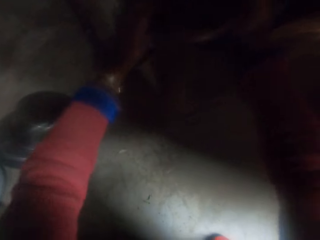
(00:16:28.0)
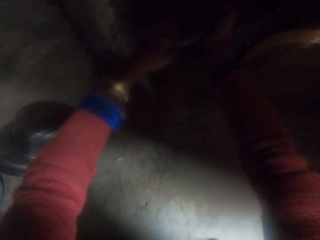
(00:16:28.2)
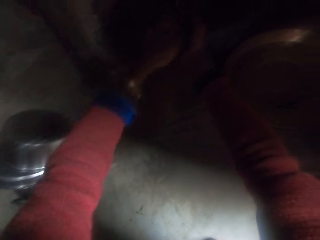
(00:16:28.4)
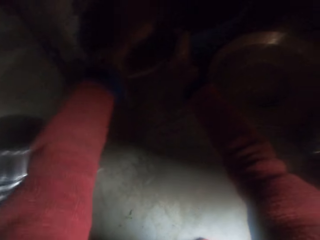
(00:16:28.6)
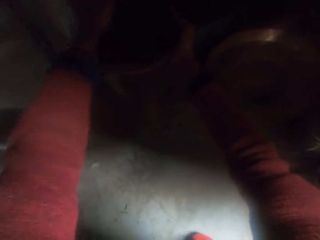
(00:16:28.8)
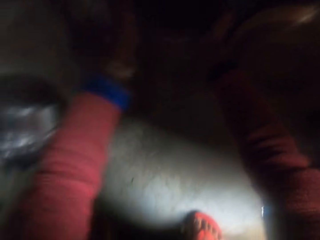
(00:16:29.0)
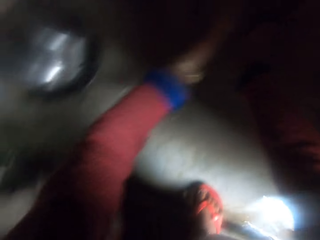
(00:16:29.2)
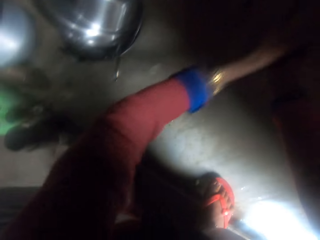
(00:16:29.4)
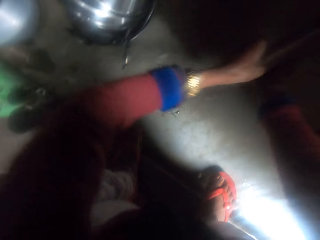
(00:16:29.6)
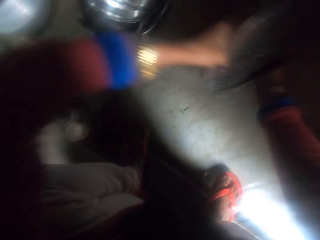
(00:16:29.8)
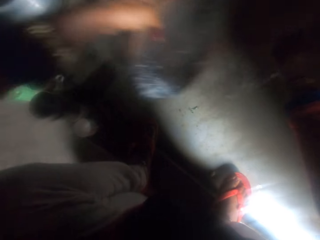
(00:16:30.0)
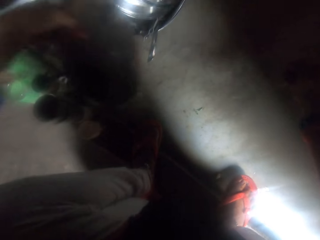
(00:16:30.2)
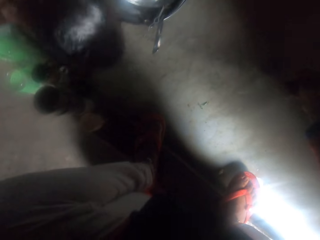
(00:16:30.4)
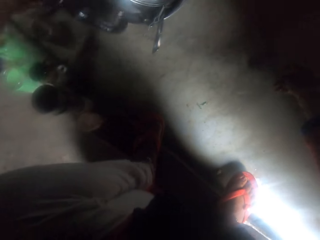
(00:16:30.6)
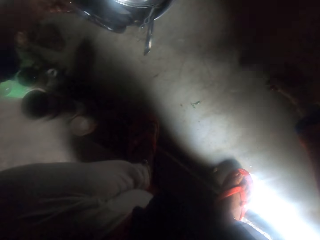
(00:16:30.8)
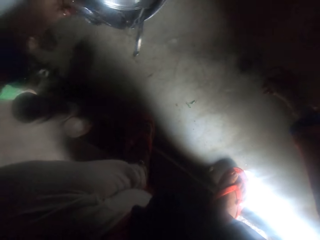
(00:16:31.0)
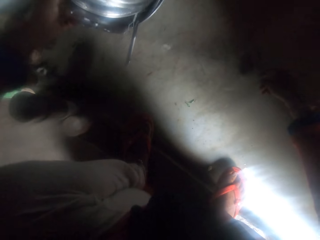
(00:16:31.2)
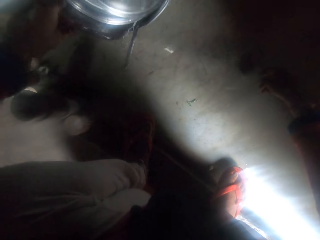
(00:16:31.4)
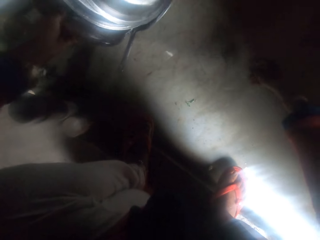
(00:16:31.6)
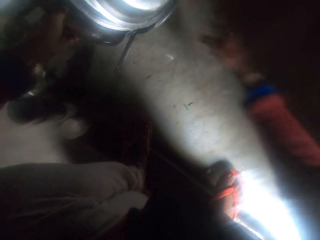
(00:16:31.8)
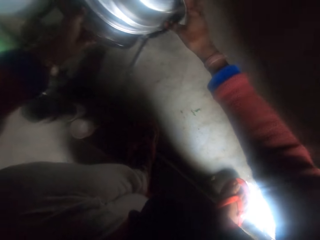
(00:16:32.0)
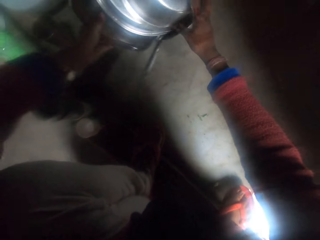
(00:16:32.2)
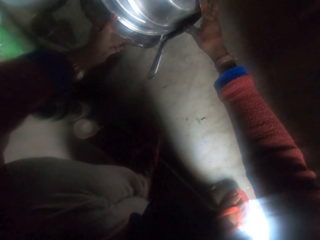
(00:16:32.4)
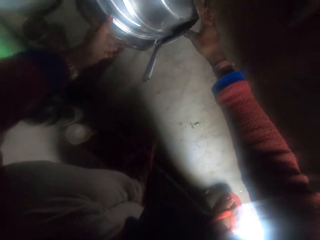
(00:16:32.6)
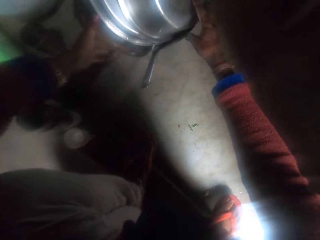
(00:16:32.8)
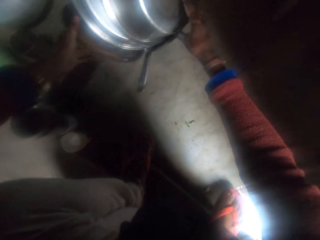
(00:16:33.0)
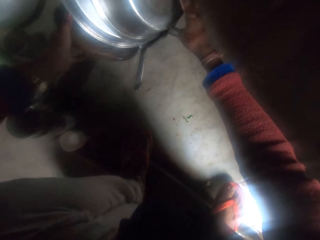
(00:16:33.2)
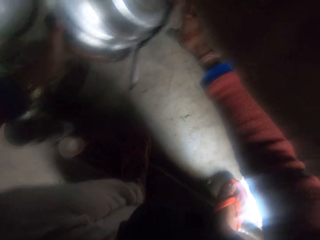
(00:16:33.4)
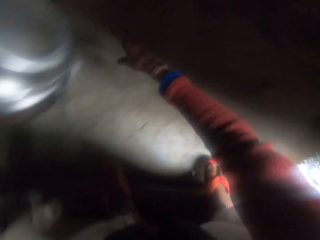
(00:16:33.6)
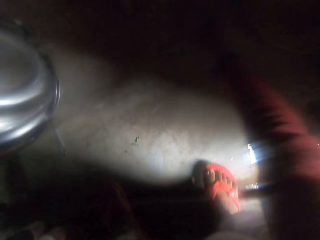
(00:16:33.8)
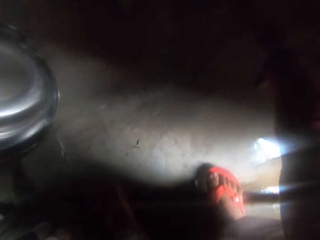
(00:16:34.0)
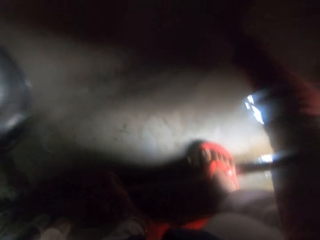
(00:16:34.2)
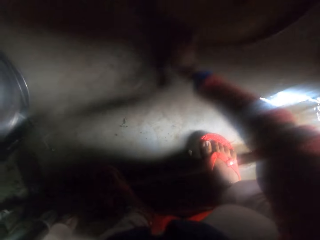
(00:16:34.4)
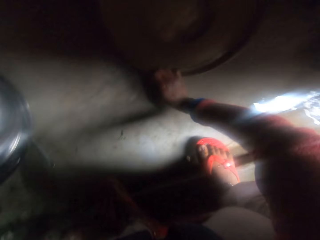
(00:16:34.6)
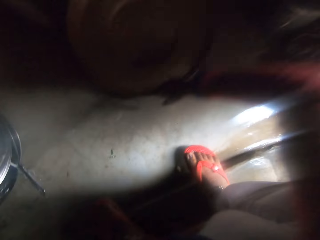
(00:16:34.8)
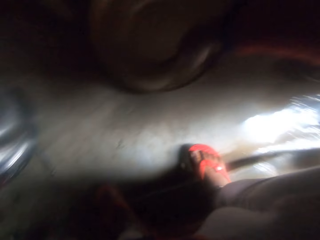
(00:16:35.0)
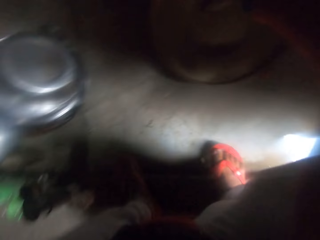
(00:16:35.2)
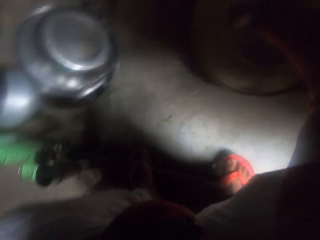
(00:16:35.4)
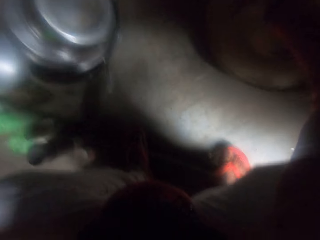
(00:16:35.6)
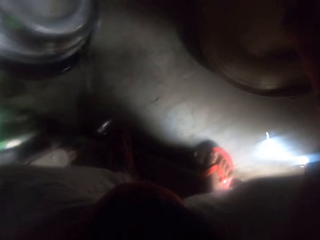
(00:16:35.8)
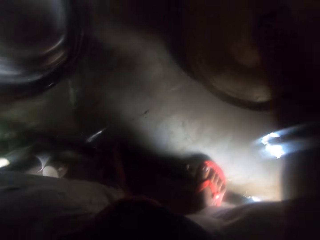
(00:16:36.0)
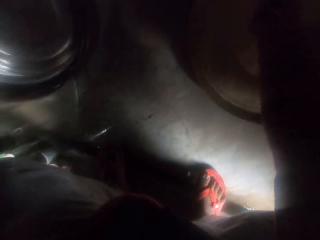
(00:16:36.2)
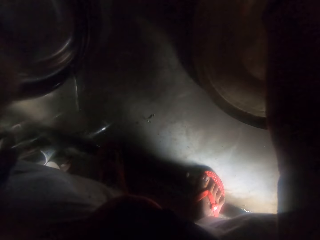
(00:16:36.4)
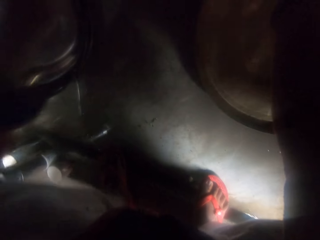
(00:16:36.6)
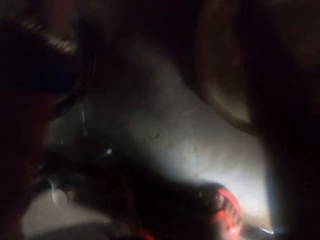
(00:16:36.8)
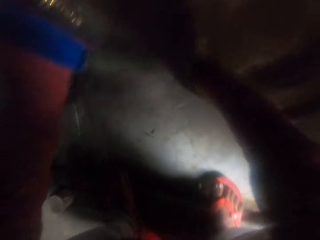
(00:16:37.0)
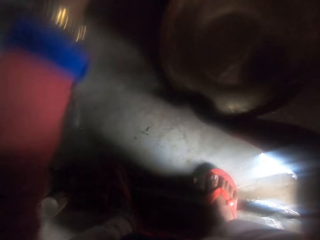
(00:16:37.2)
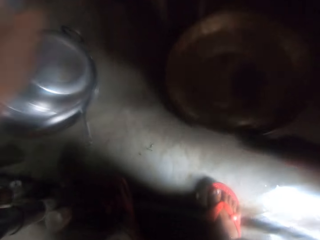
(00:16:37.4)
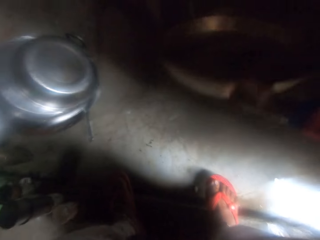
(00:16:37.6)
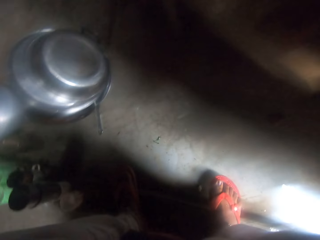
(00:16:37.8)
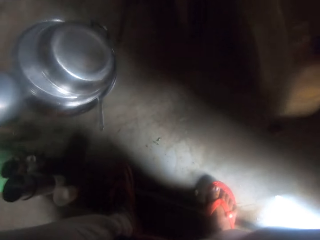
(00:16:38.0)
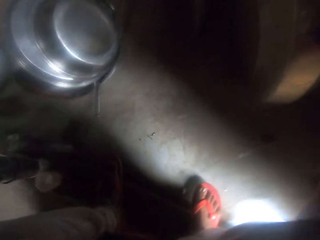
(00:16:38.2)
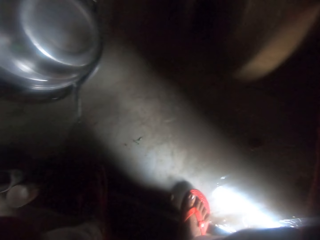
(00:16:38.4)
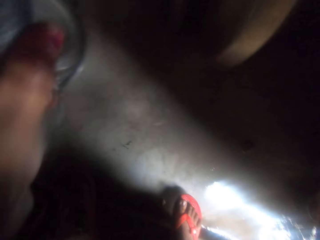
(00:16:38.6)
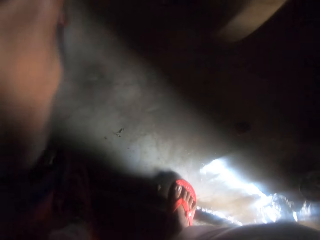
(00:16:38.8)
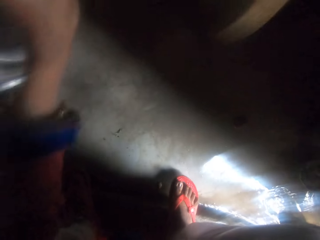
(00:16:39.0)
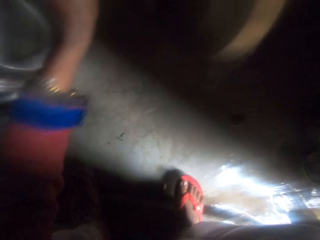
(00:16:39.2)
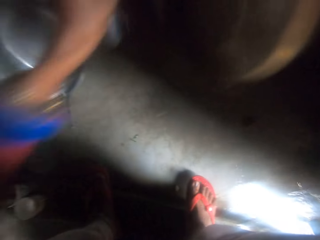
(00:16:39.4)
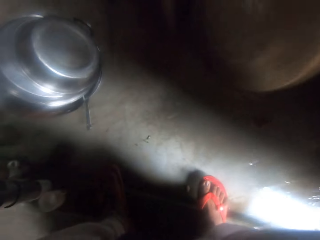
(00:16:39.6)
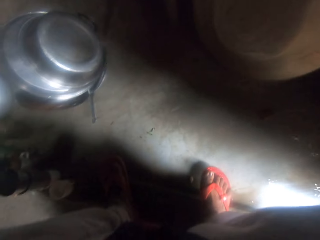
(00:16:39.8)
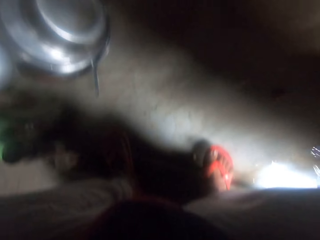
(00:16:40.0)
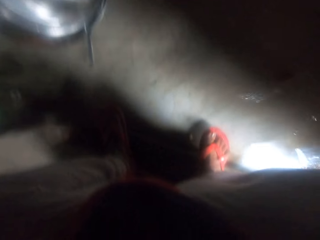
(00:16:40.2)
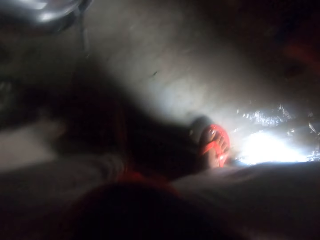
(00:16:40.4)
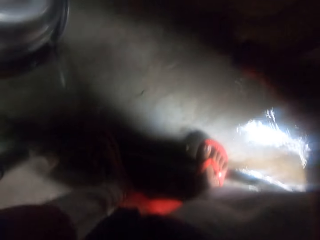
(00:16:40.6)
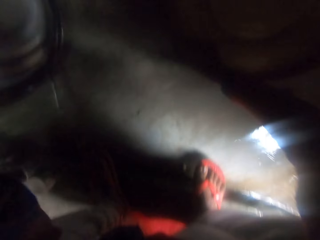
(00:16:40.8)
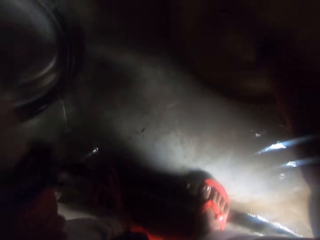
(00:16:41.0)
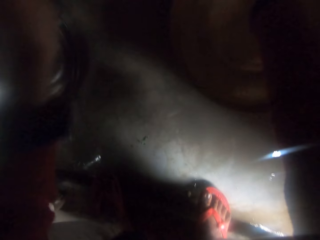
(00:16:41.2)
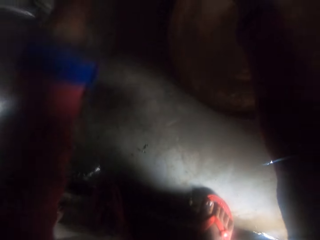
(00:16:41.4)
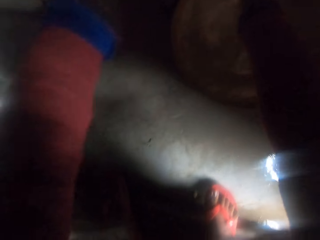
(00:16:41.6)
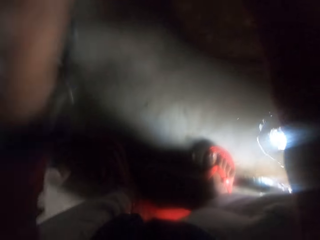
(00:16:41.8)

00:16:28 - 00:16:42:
The camera wearer rinses a slab or tray. They put the tray aside in the dish. They clean the tray with their hands. They pump water with their left hand. They clean the tray with their hands. They rinse the large tray.

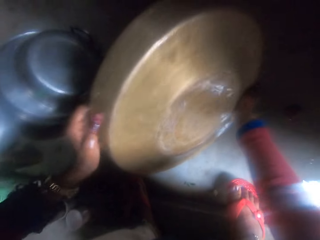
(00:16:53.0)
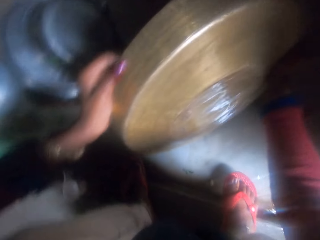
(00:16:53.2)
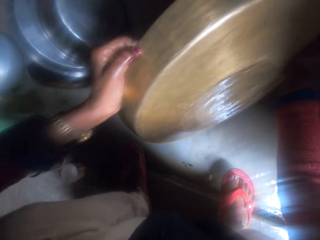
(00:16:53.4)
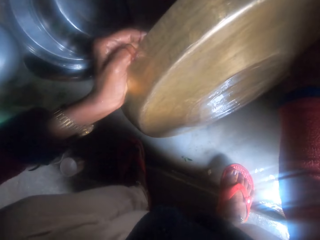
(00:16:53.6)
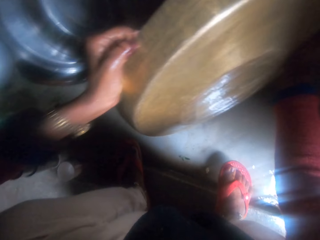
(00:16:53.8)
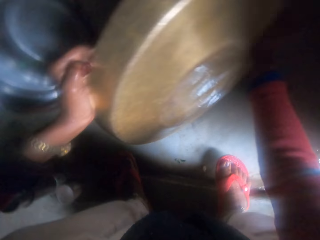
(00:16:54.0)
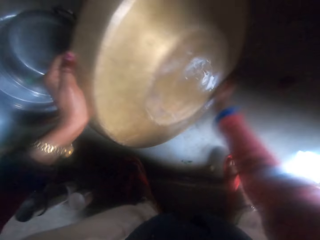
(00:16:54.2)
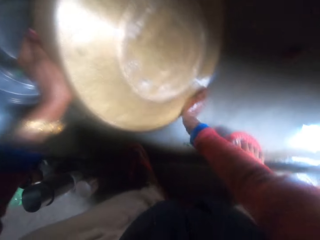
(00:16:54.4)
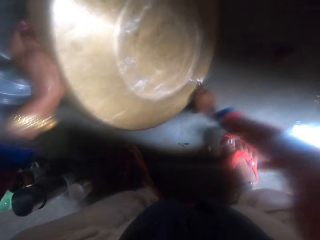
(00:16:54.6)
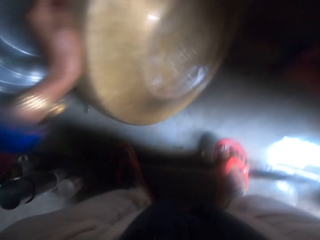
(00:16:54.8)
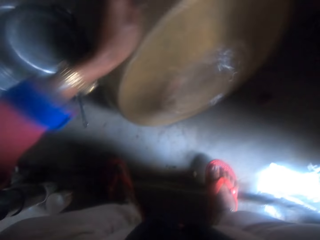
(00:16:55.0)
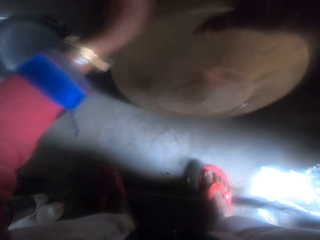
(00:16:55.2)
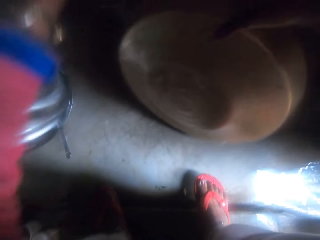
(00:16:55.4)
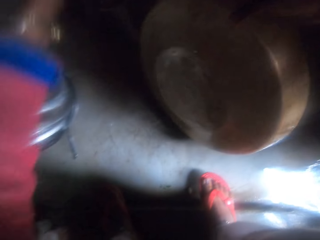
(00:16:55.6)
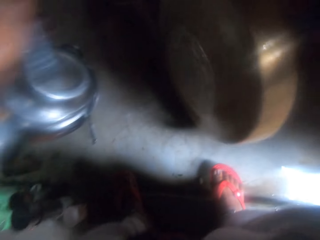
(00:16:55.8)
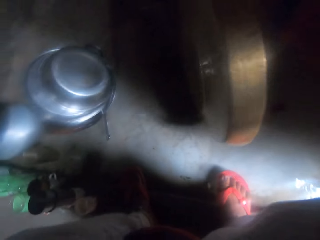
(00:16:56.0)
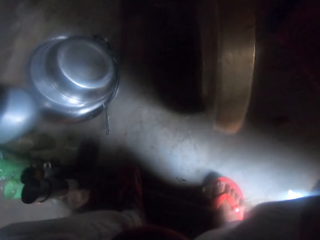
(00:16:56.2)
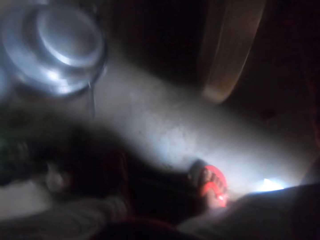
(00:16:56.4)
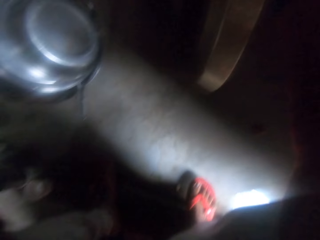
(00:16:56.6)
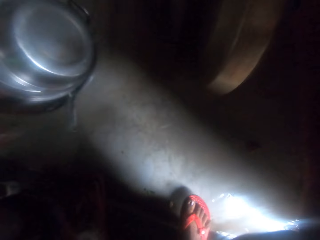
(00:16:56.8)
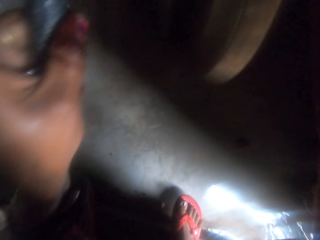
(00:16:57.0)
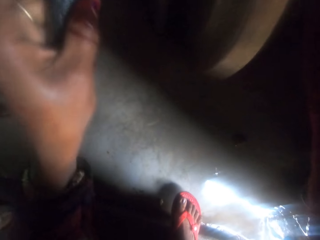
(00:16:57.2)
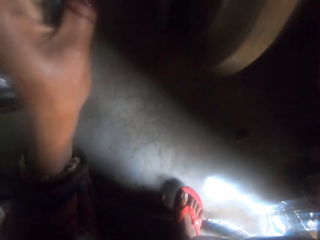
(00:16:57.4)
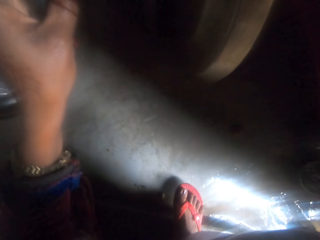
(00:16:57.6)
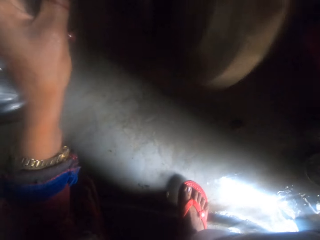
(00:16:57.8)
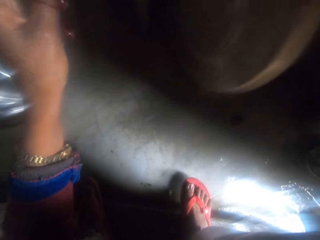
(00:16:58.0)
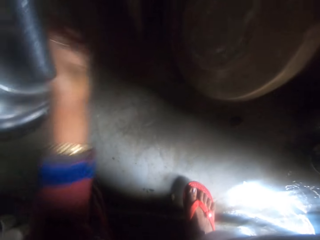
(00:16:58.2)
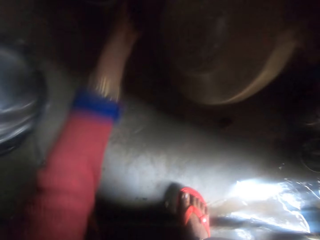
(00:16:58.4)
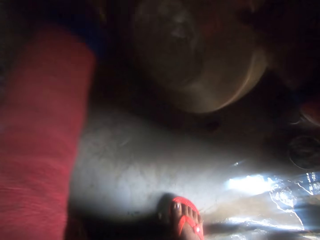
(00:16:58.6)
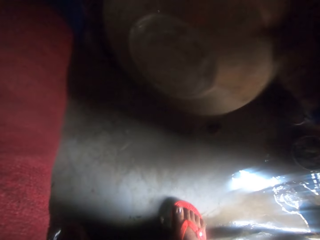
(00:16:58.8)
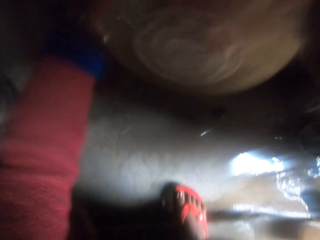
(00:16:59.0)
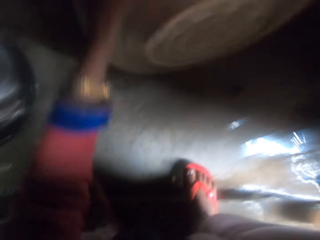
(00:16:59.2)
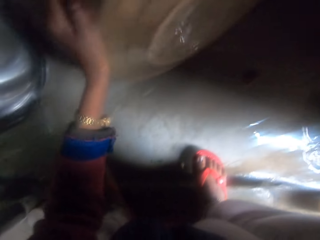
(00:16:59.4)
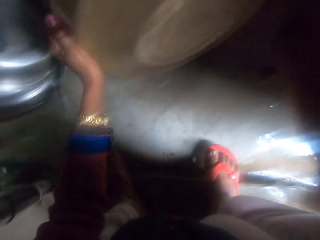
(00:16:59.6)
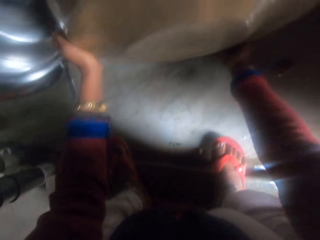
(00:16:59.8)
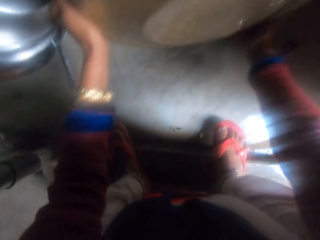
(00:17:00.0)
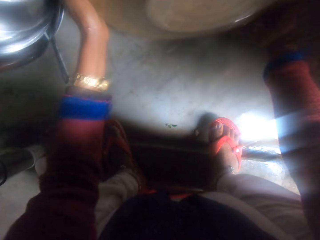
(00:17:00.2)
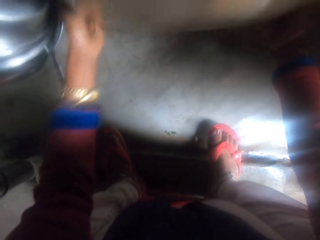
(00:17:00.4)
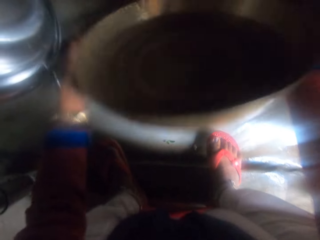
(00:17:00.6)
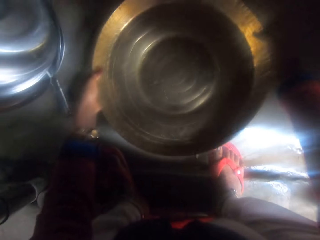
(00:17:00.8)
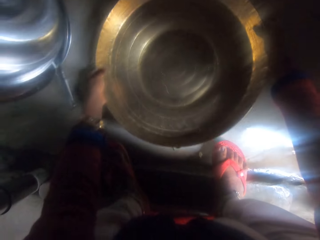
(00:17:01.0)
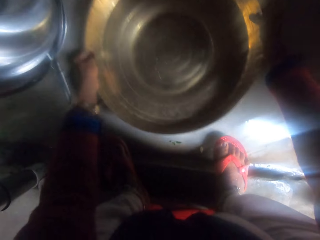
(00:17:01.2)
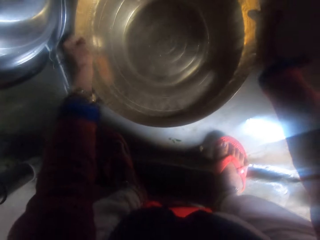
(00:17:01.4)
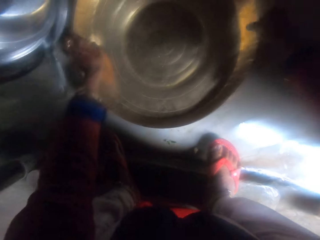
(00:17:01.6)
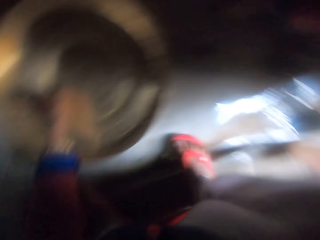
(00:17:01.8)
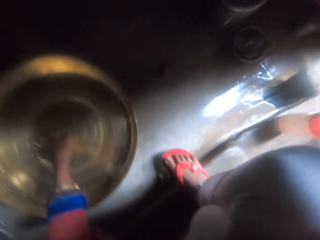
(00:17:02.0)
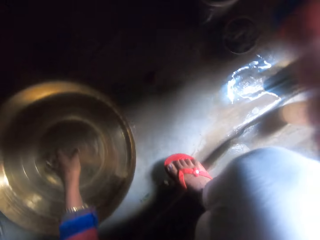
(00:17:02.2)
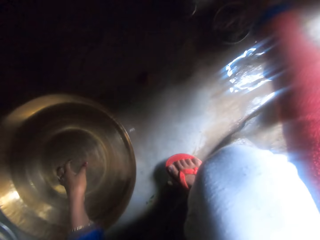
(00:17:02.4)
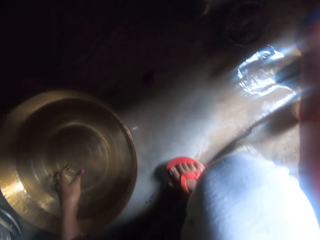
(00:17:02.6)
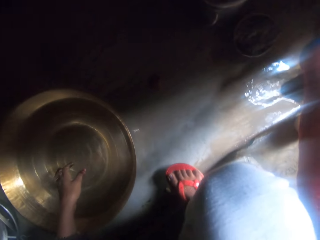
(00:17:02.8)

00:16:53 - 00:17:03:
The camera wearer pumps water with their left hand. They clean the tray with their hands. They put the tray on the countertop.
